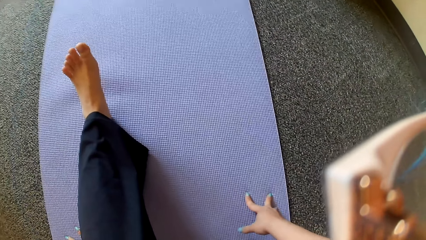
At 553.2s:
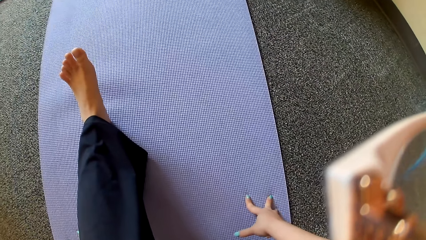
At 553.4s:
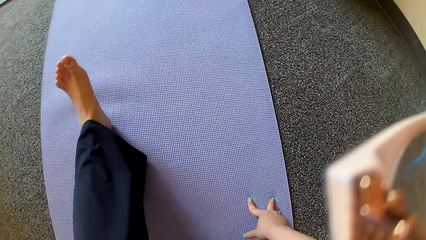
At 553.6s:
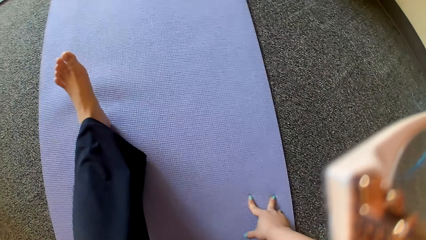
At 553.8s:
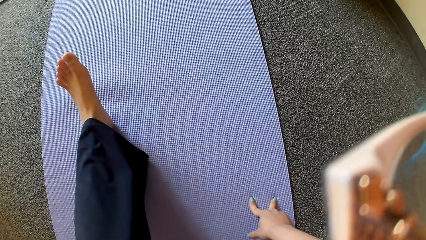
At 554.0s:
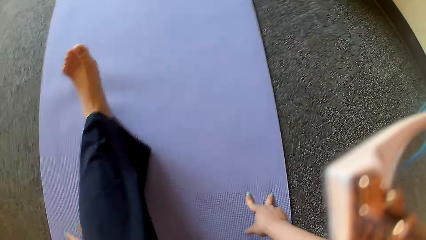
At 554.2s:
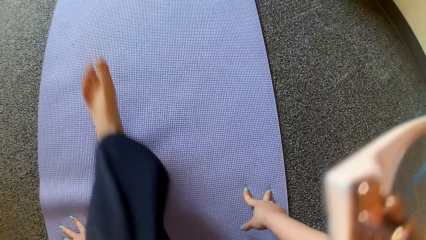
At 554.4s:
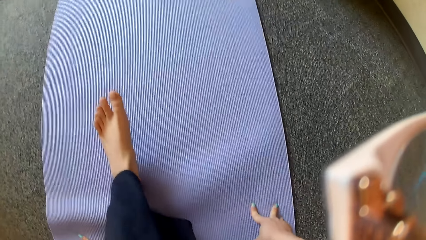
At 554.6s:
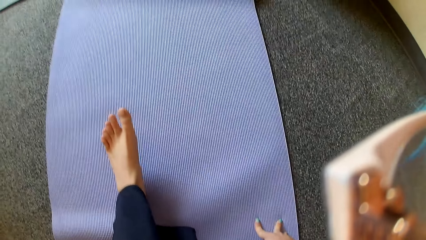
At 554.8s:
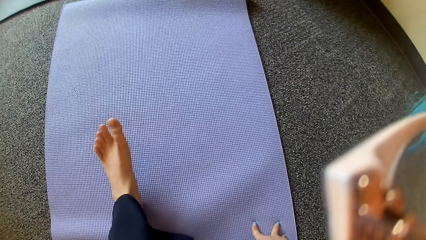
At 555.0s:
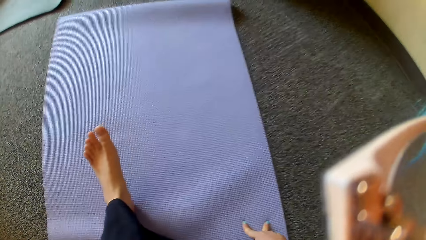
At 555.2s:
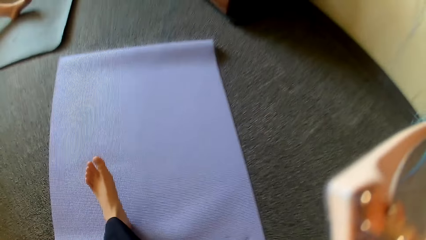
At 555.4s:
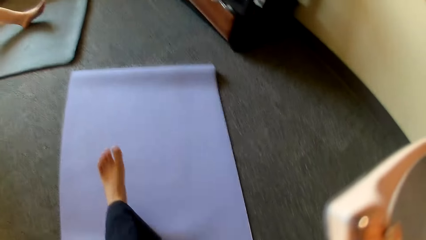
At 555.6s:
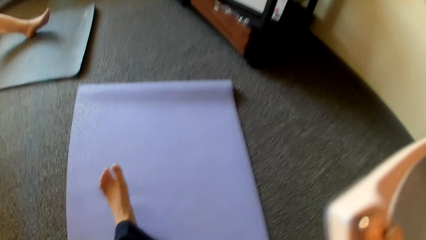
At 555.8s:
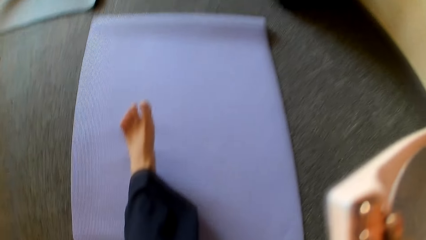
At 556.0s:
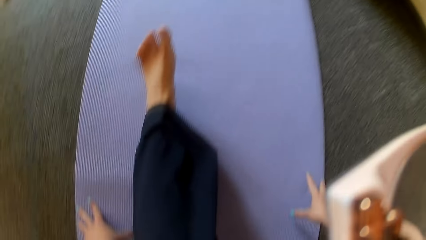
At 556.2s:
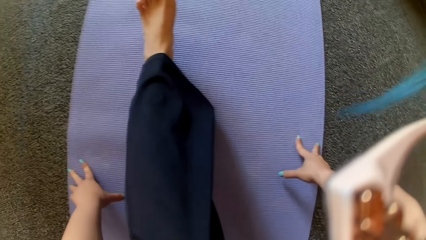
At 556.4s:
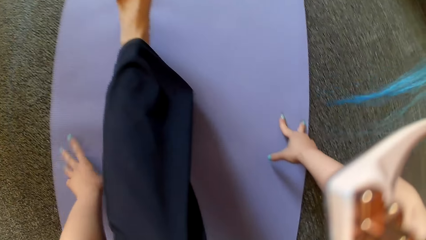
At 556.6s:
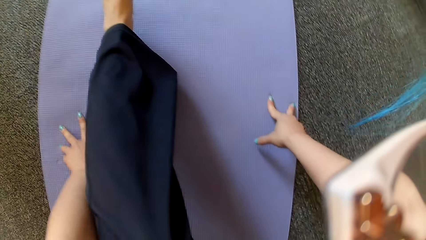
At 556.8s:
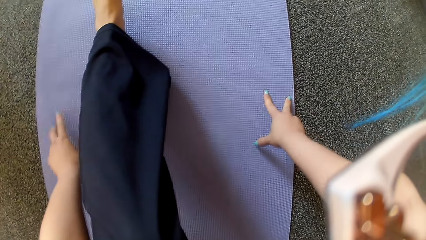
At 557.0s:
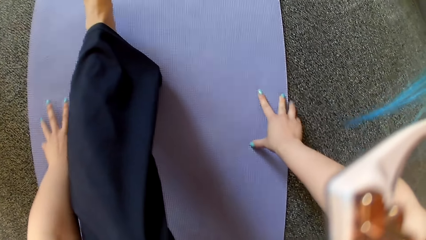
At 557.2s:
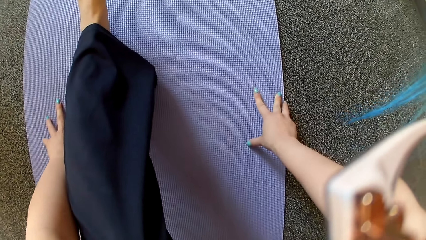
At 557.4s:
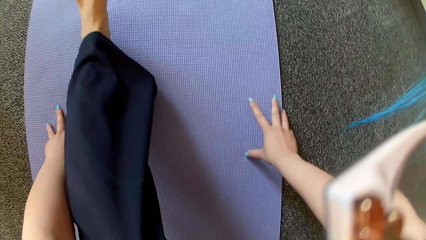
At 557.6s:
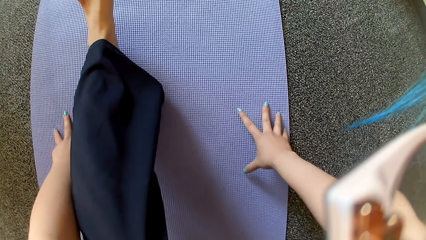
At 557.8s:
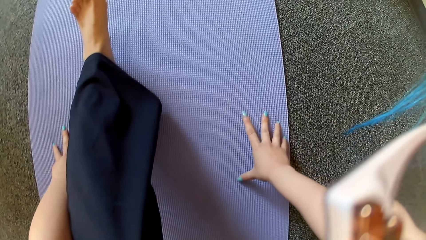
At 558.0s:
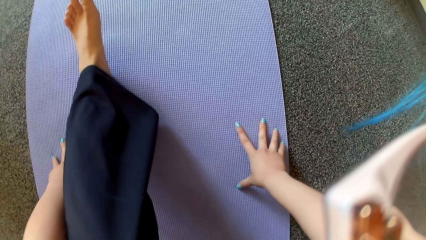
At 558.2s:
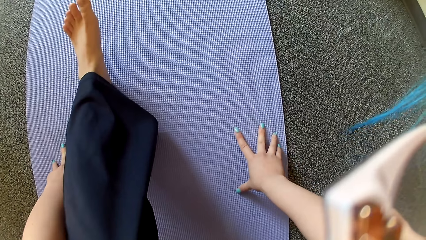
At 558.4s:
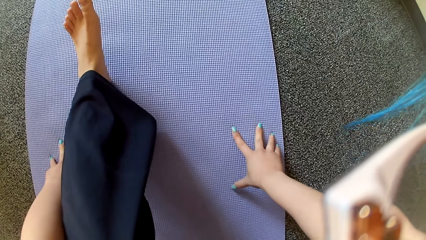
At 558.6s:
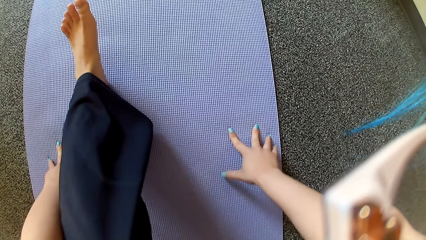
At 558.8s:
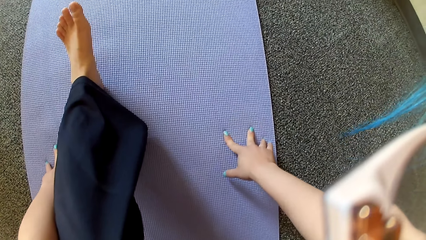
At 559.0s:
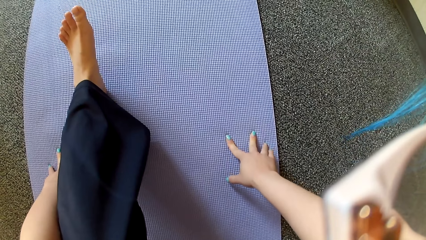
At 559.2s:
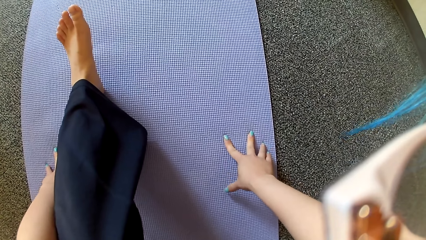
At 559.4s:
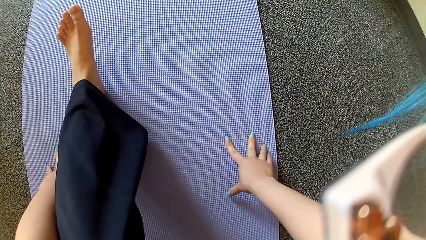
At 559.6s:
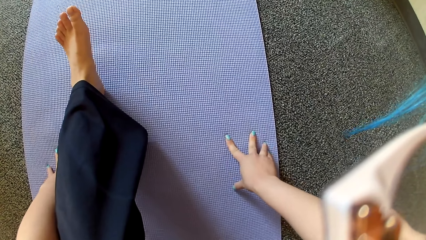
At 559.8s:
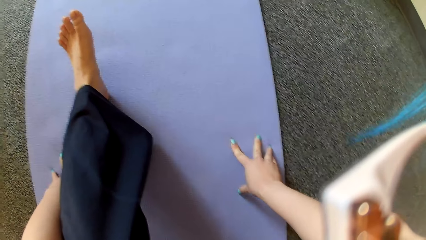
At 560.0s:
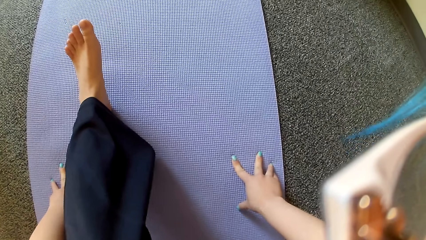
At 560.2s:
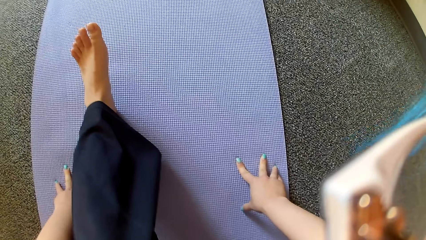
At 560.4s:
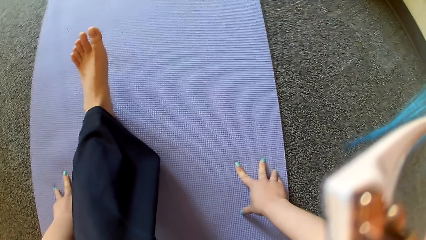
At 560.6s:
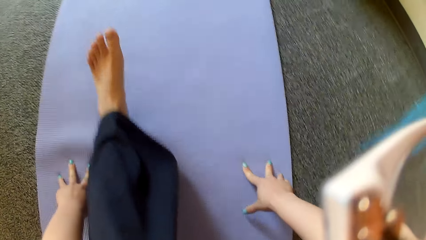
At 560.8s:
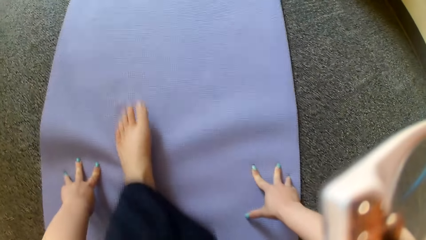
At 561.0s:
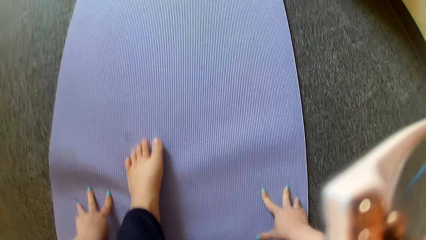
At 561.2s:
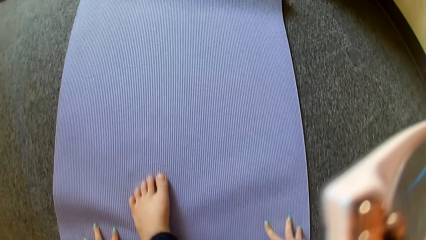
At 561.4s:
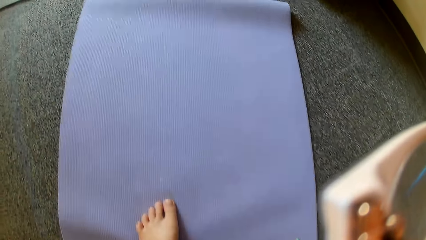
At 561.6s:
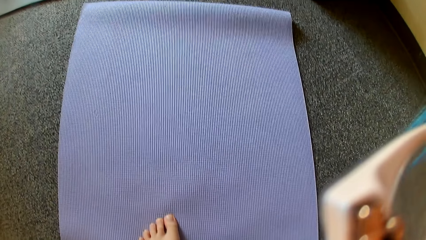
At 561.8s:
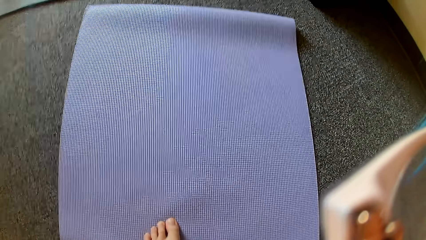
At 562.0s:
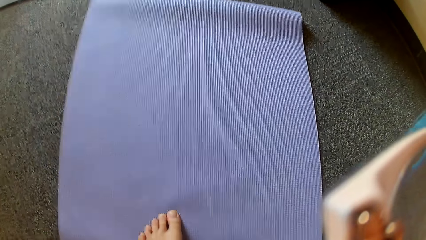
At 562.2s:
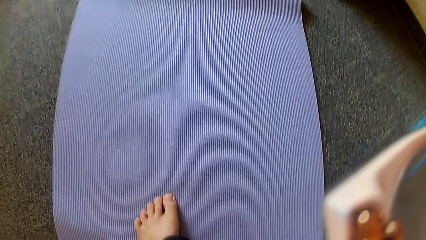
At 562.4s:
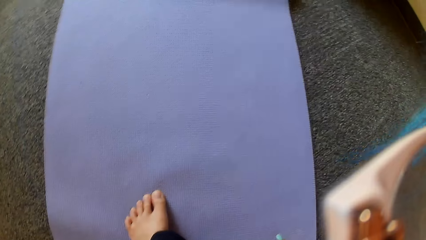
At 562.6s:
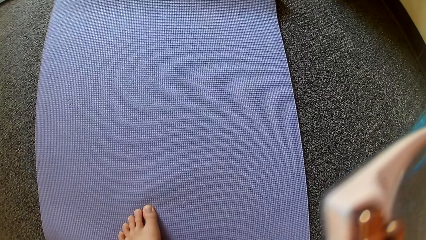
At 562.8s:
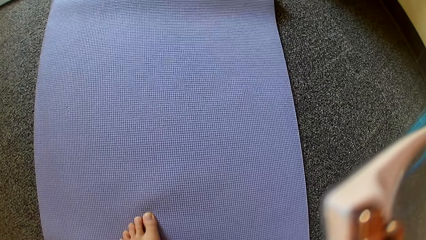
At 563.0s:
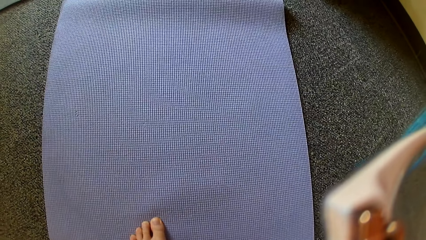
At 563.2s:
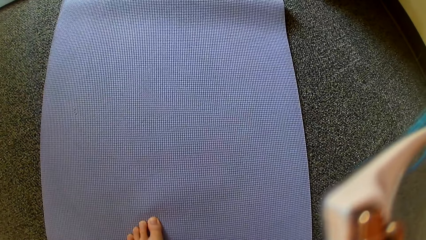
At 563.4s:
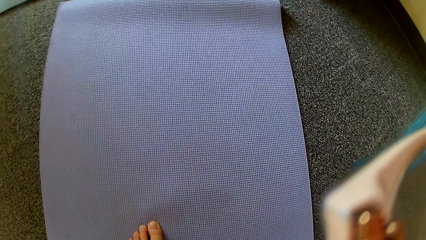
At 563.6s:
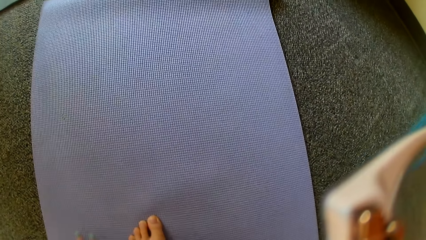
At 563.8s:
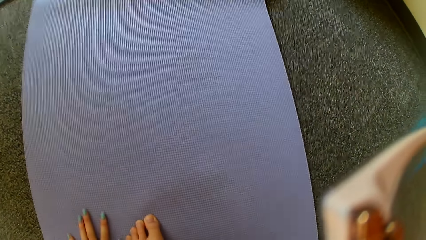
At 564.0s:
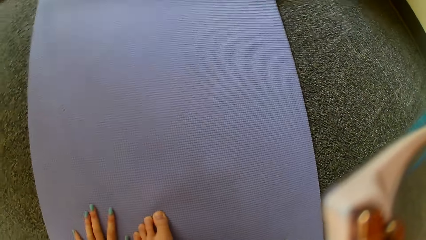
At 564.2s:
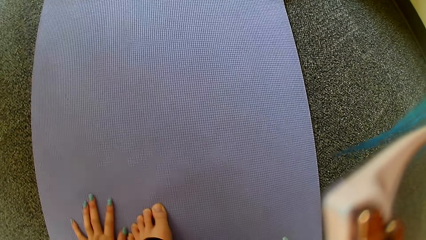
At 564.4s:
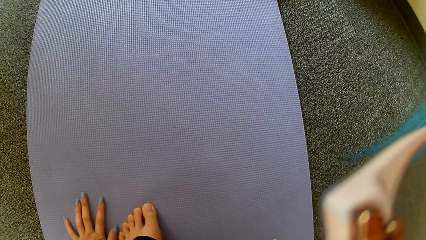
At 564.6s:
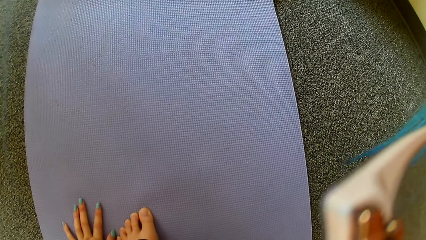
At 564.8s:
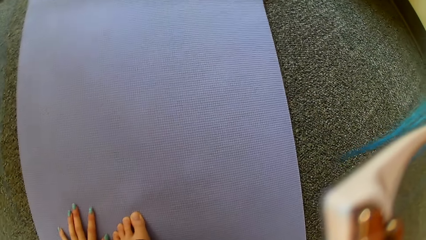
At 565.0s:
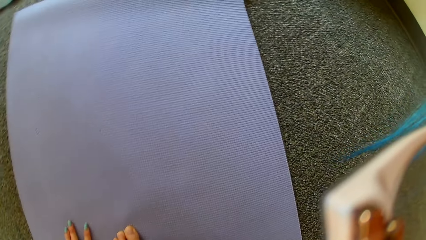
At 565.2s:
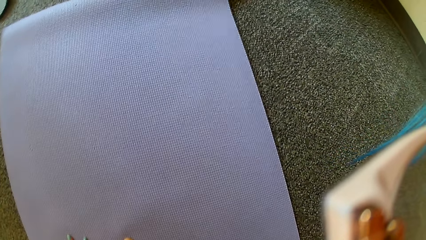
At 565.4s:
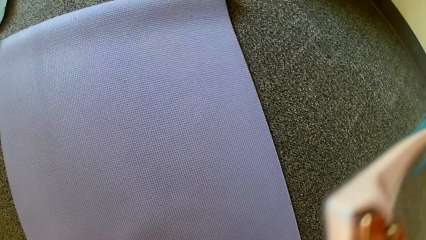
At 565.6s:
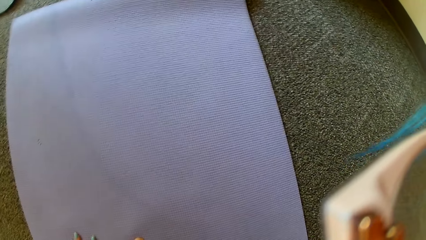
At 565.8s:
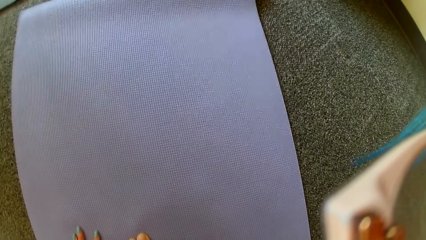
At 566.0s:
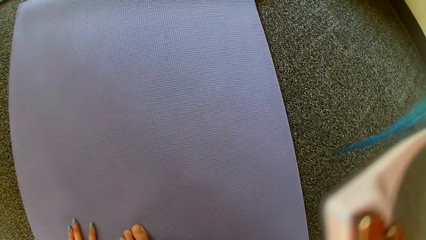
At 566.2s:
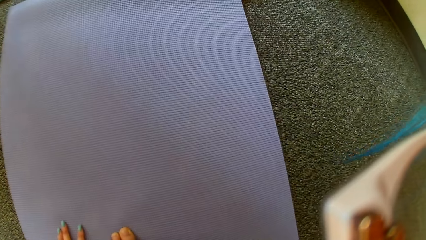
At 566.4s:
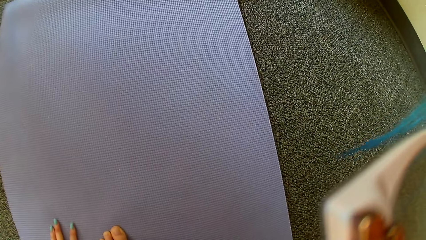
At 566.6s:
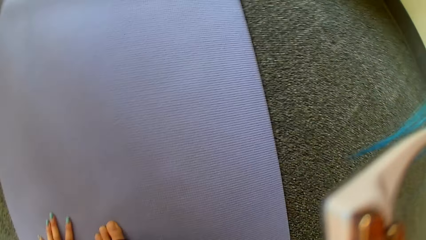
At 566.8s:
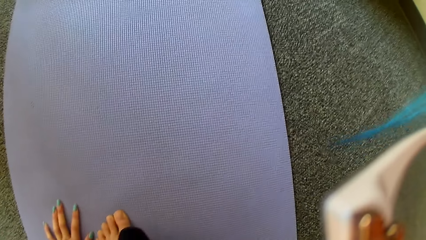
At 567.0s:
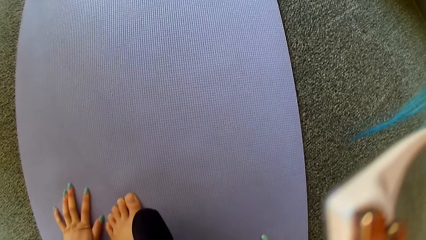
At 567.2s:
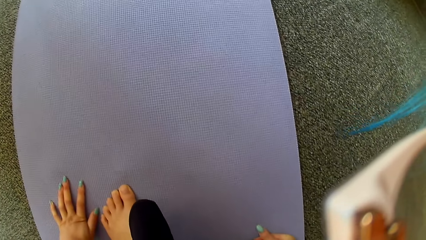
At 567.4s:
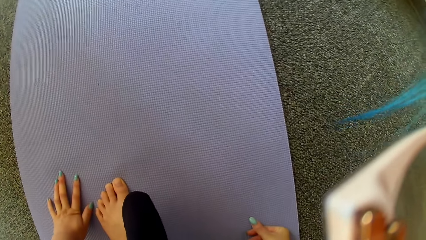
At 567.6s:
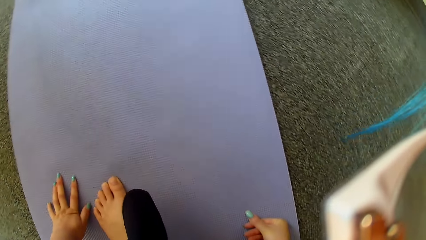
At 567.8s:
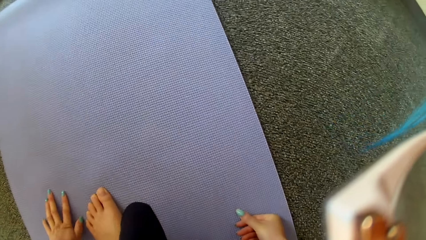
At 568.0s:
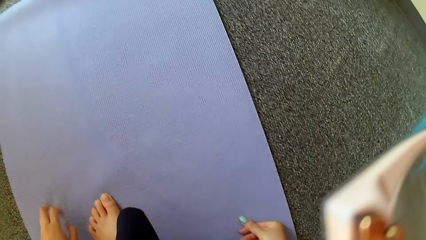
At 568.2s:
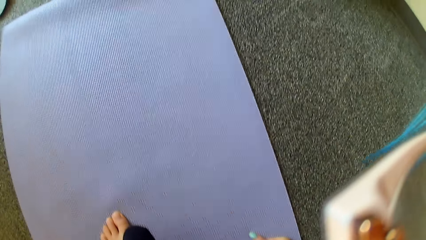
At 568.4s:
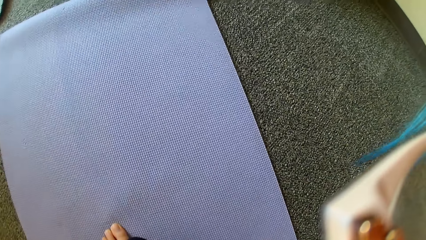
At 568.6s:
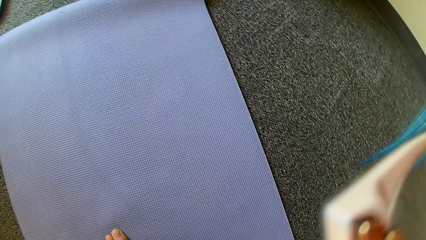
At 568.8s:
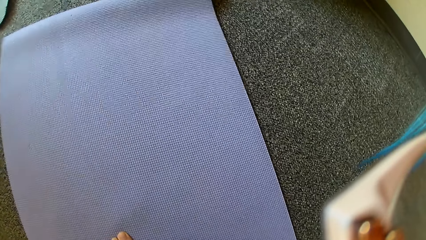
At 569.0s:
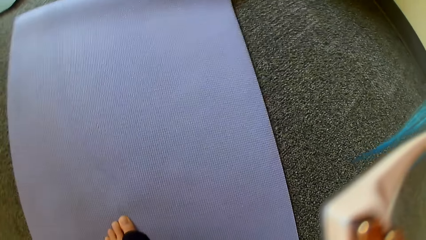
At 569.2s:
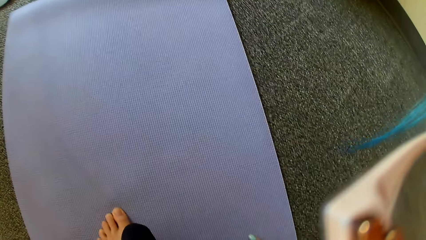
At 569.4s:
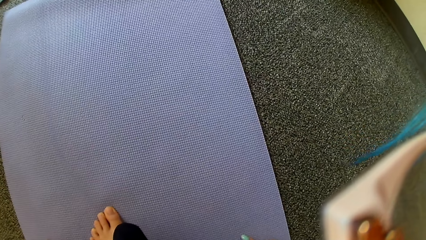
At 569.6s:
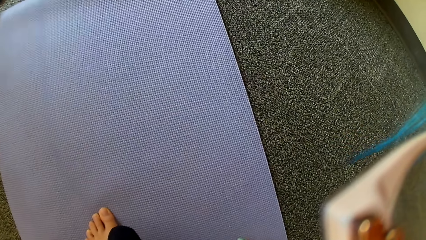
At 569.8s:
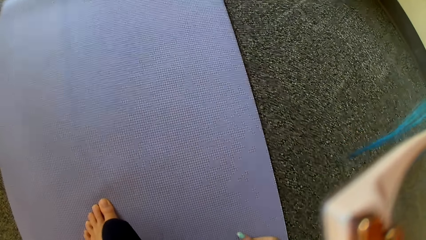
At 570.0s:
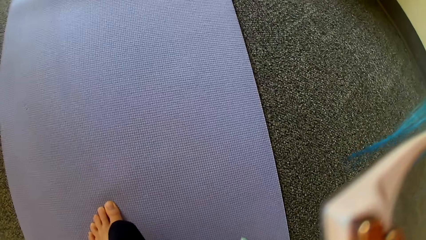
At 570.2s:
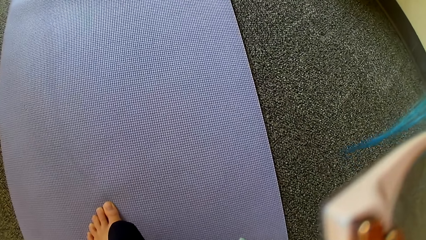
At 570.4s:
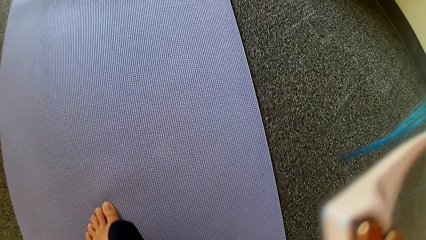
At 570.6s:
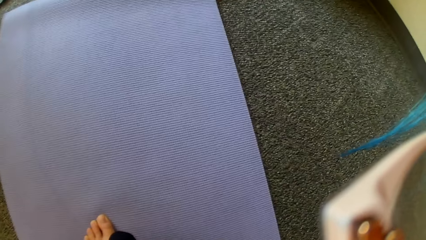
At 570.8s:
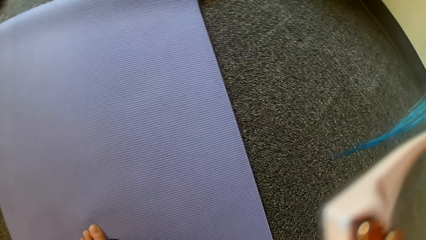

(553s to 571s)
The camera wearer moves her hands on the mat repeatedly. She moves her leg on the mat. She moves her hands on the mat.
